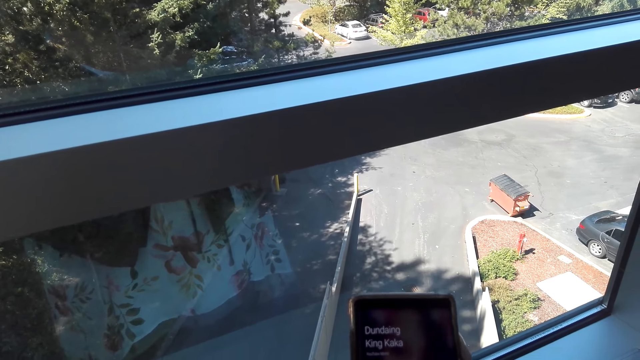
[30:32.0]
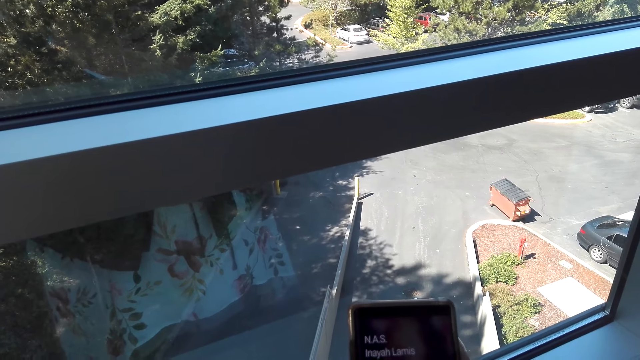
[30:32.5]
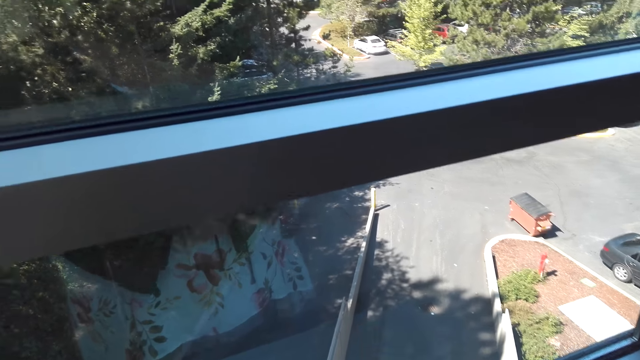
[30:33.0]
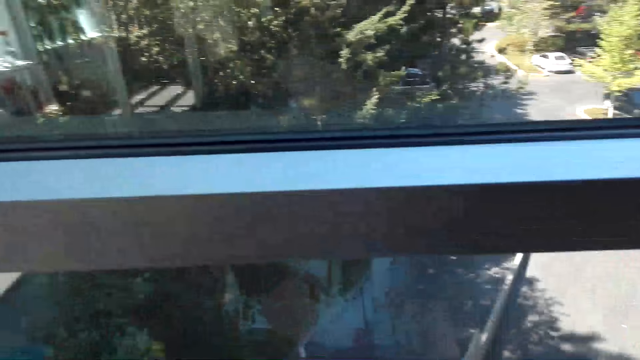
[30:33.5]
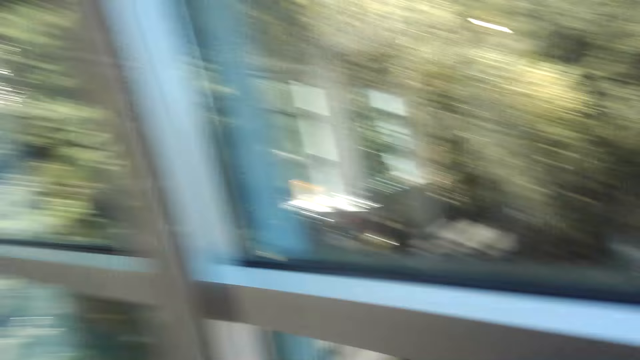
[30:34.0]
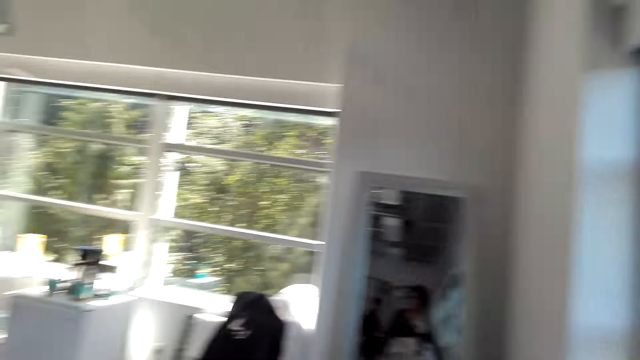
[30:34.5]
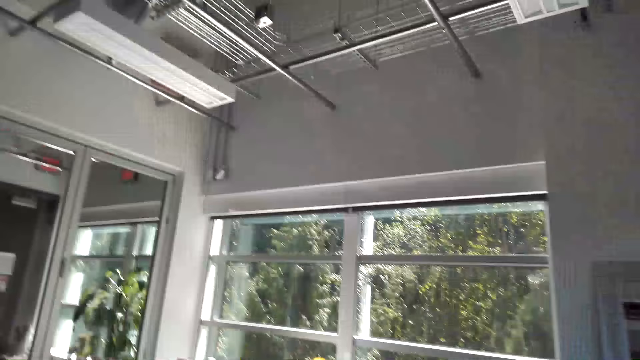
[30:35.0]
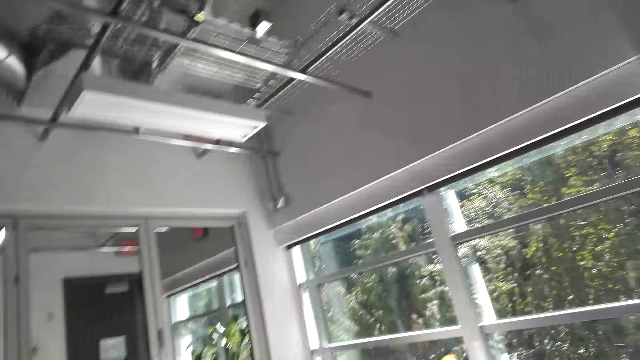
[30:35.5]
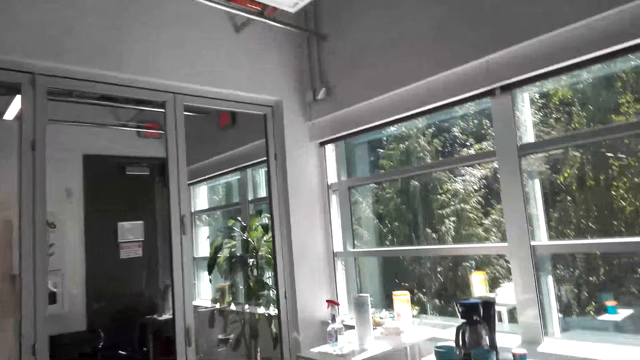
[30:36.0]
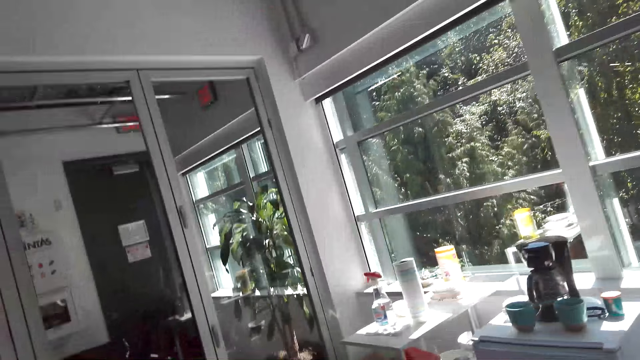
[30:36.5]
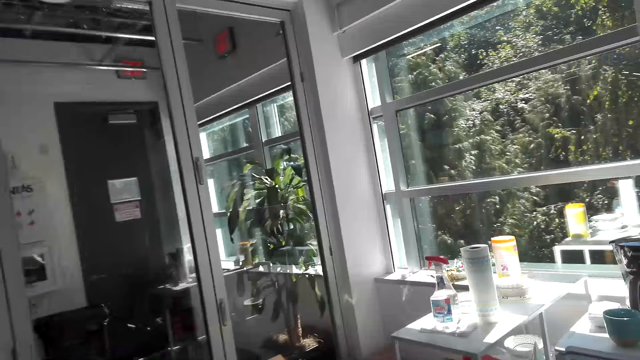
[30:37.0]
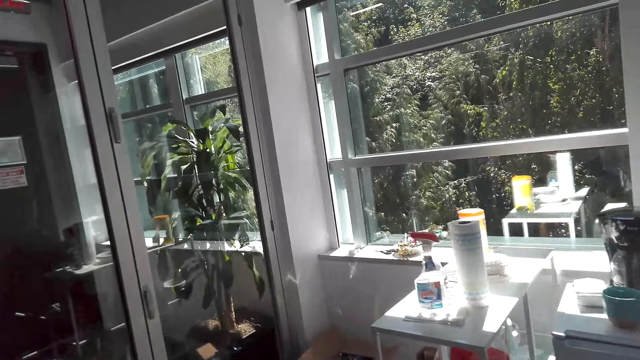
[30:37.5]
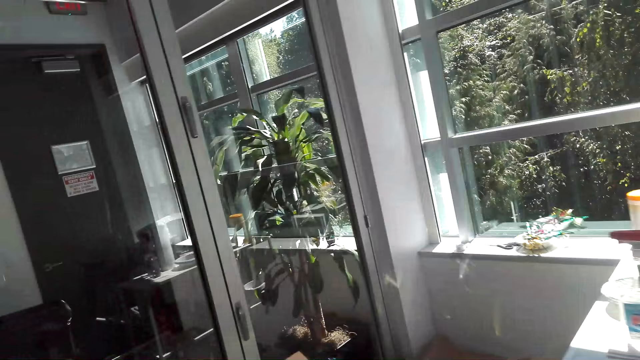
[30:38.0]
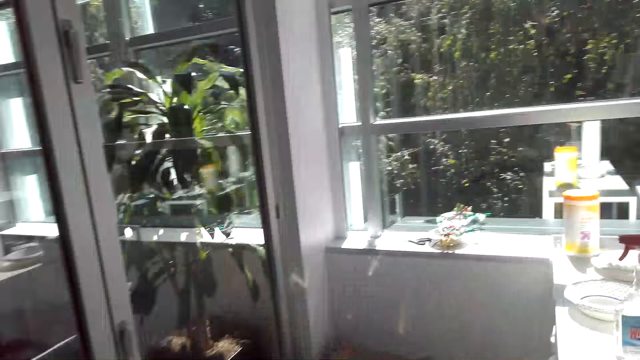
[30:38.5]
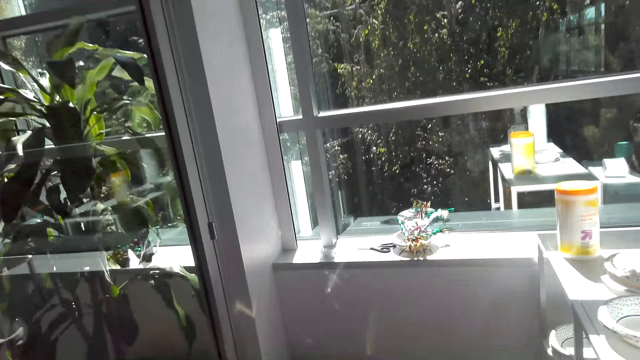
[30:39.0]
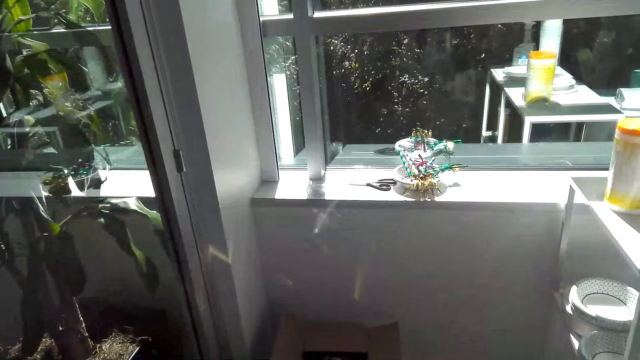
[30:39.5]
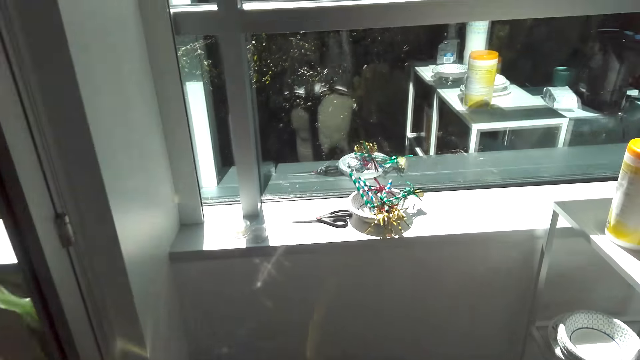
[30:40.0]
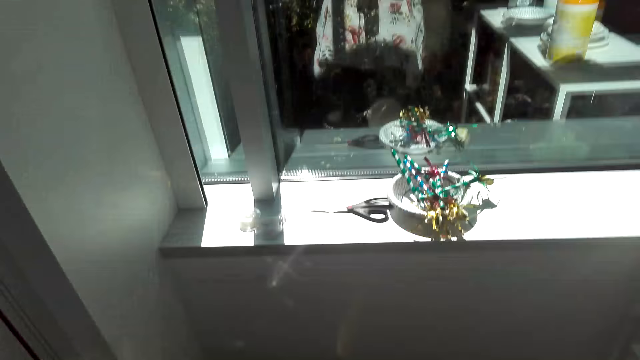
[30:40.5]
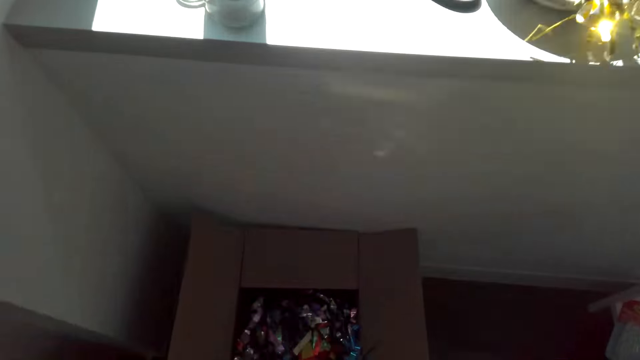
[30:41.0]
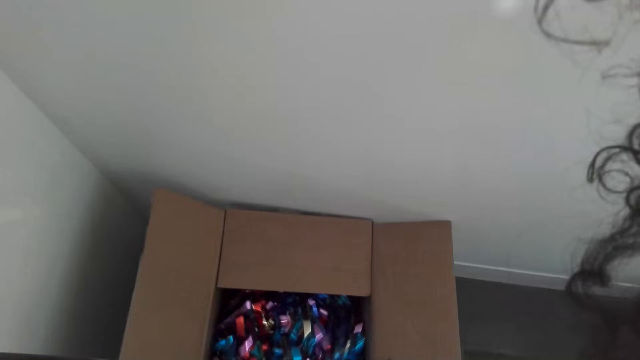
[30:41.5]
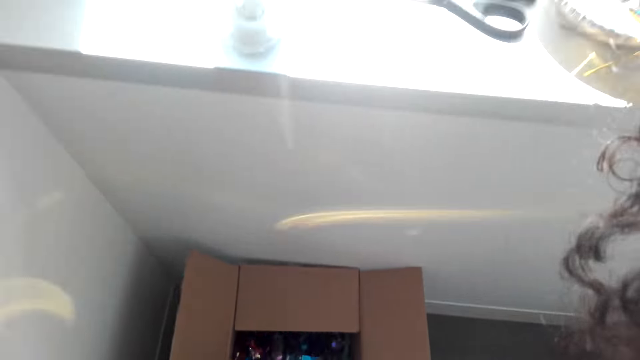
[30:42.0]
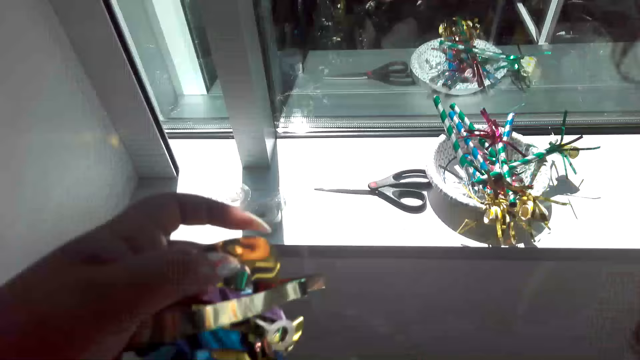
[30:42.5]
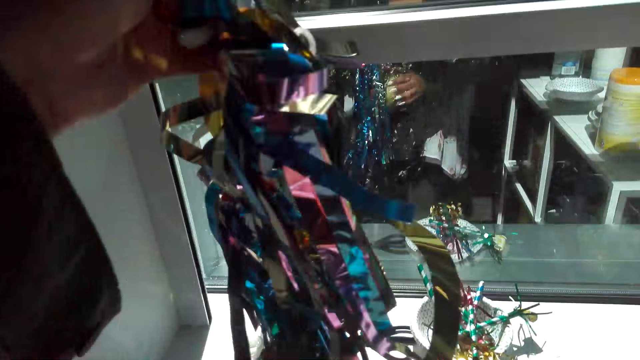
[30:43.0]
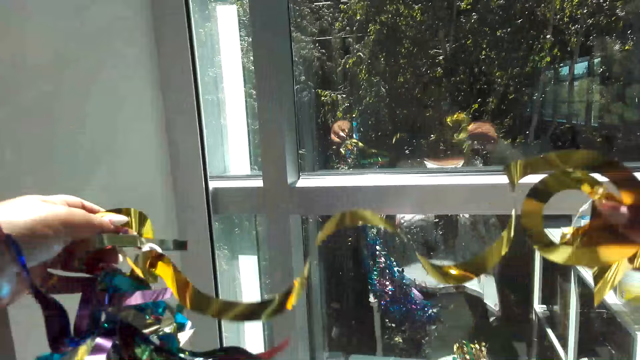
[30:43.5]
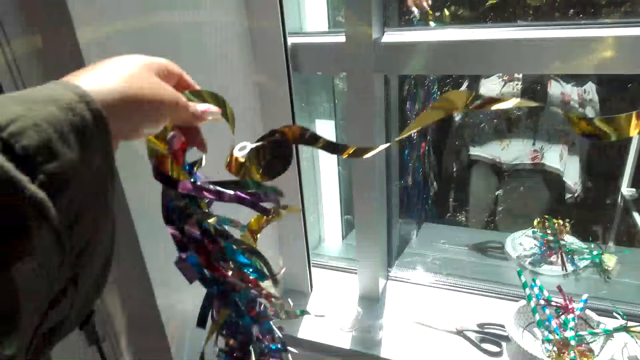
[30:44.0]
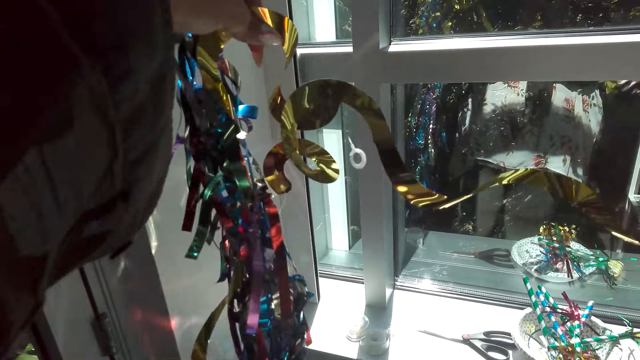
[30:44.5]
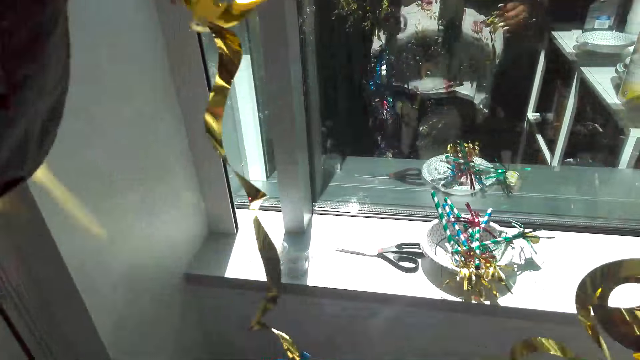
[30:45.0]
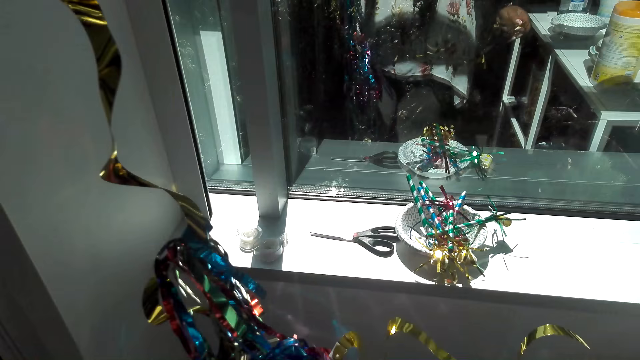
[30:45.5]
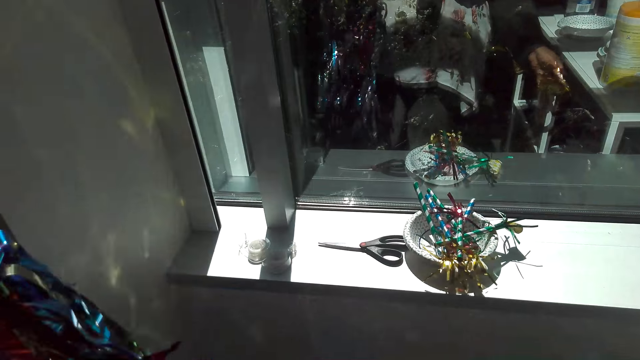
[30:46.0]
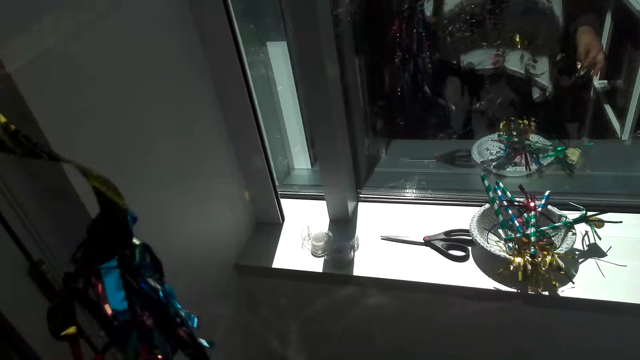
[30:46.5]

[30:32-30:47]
The camera wearer walks around the room. They pick the flowers from the box.

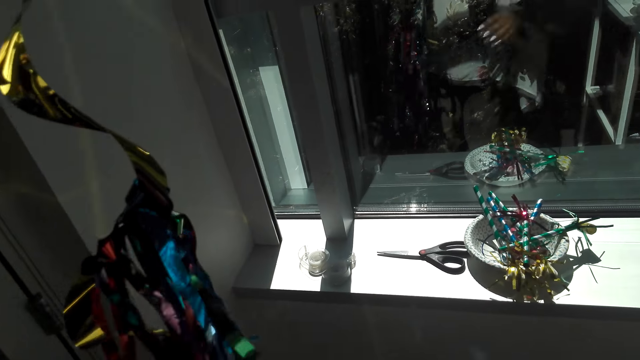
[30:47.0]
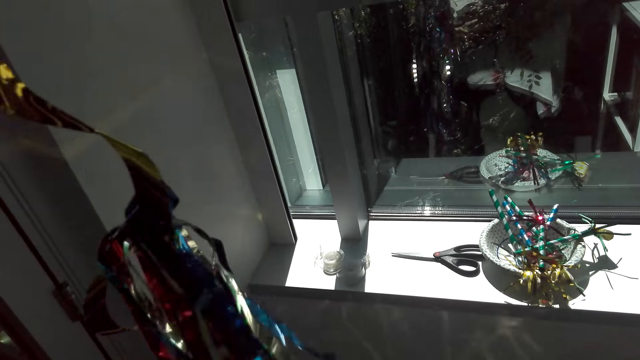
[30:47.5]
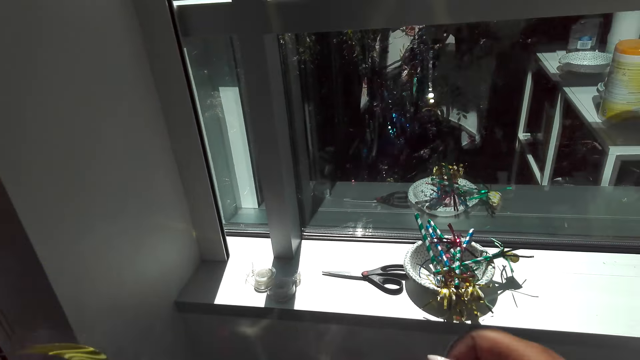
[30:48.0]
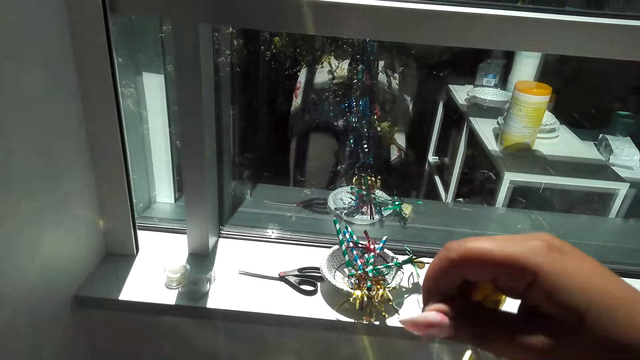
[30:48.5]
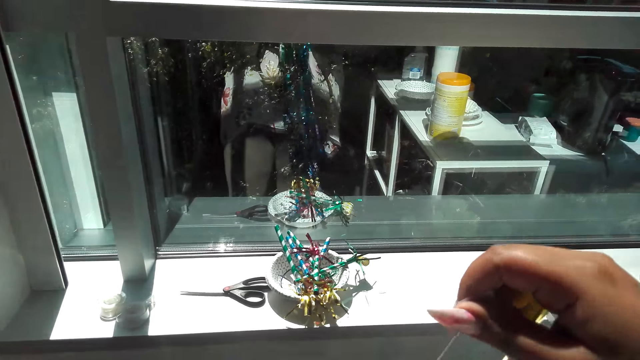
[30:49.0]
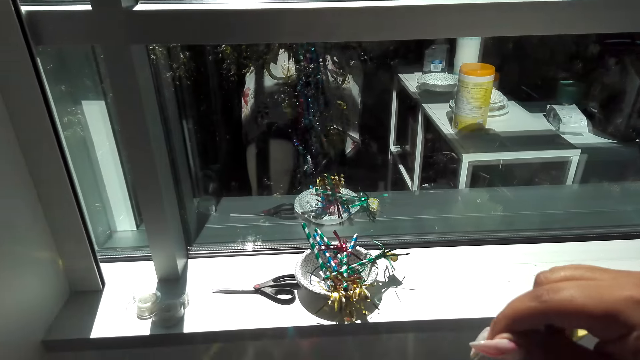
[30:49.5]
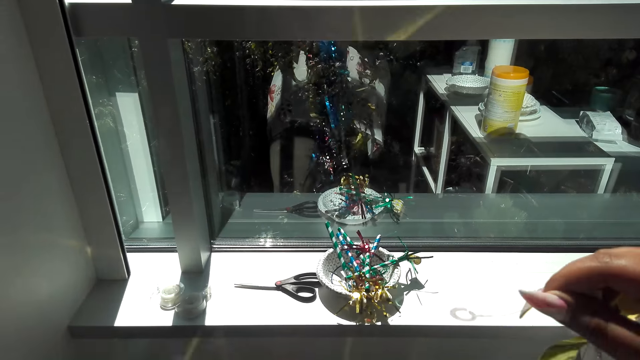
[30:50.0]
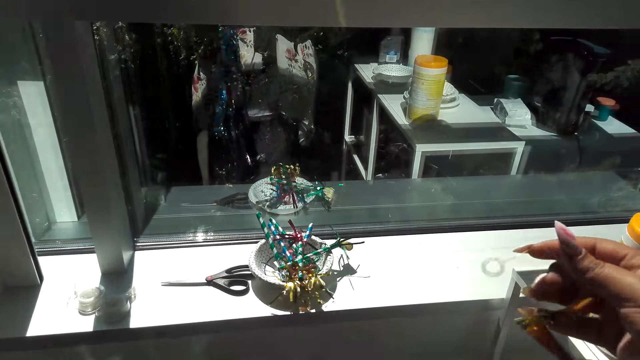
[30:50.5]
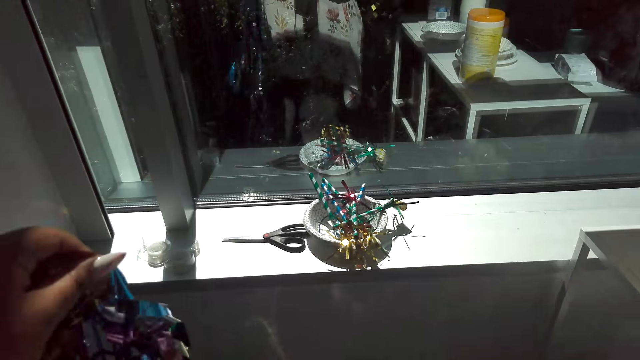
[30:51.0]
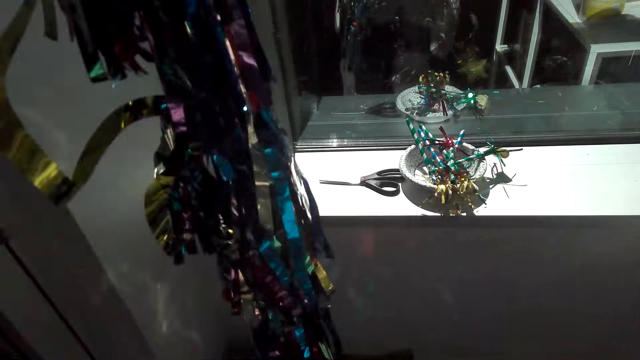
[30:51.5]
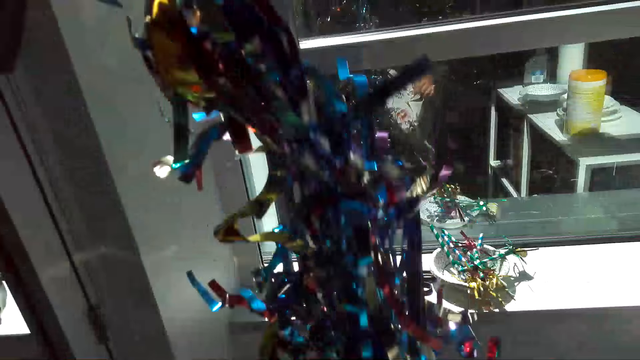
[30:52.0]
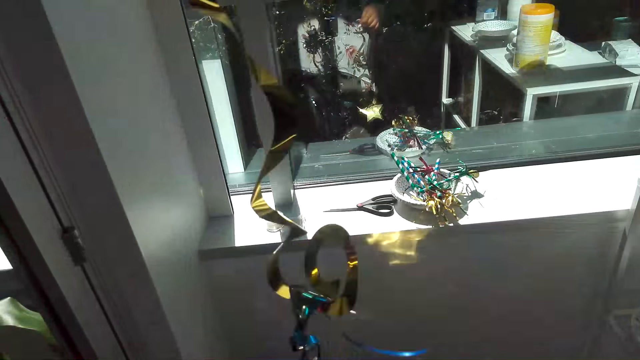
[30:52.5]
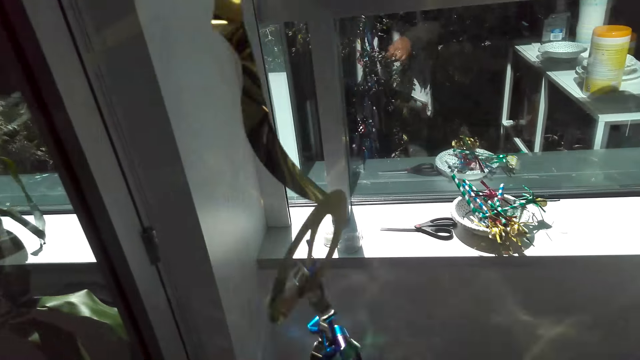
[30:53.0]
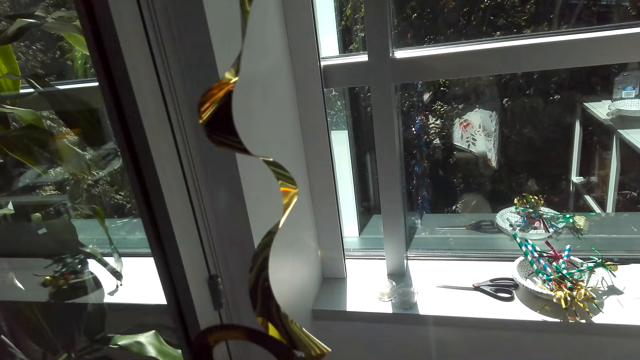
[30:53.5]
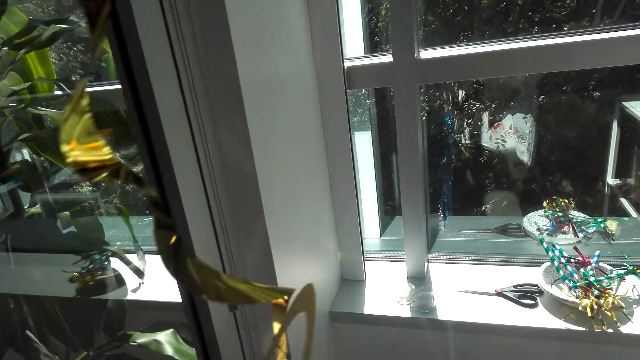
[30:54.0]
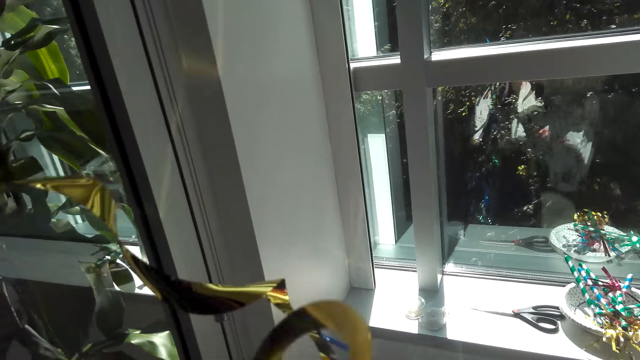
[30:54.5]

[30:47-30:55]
The camera wearer handles decorations.
